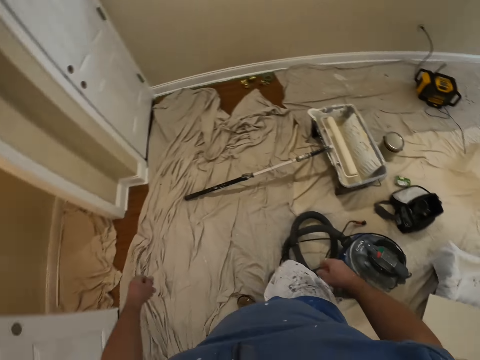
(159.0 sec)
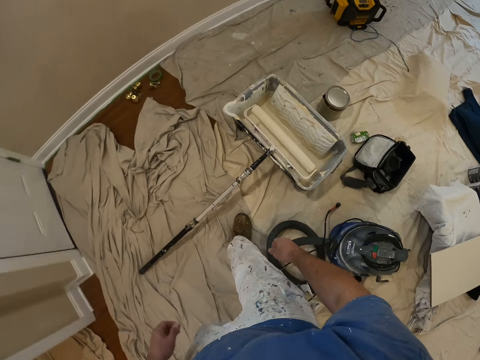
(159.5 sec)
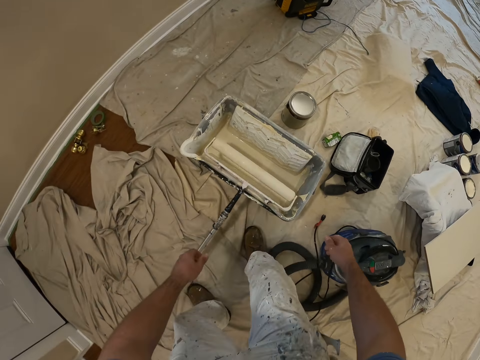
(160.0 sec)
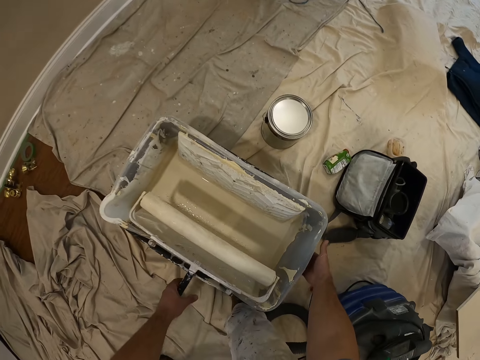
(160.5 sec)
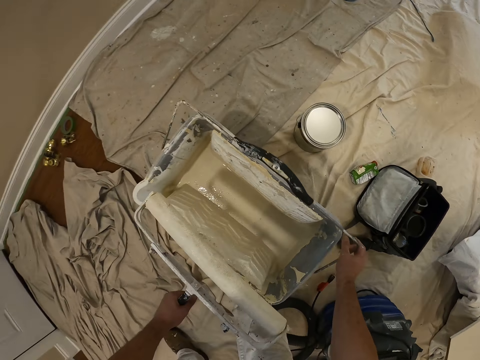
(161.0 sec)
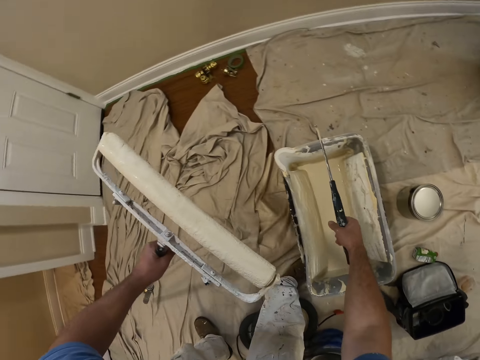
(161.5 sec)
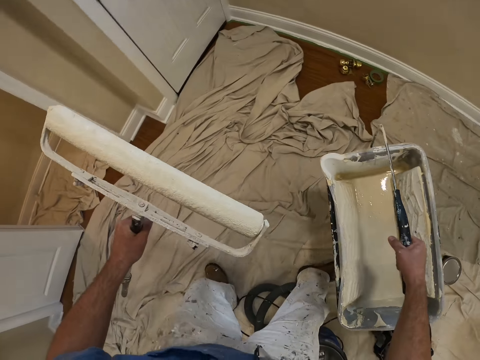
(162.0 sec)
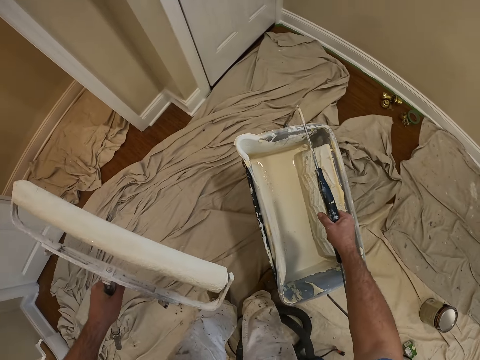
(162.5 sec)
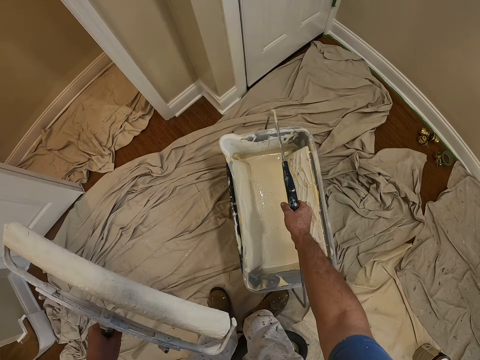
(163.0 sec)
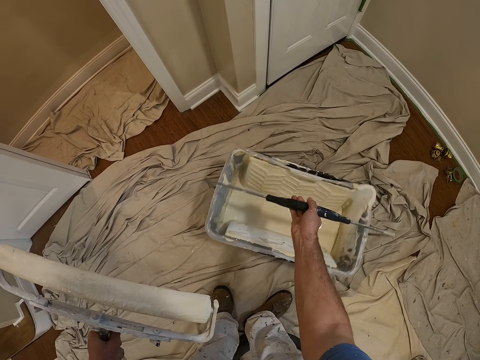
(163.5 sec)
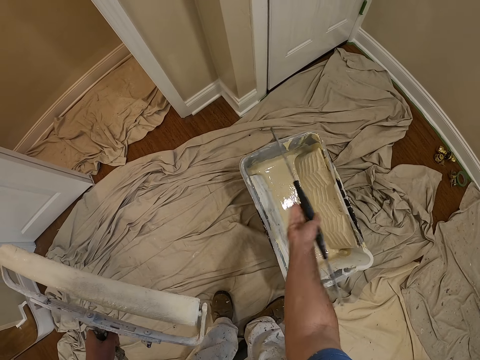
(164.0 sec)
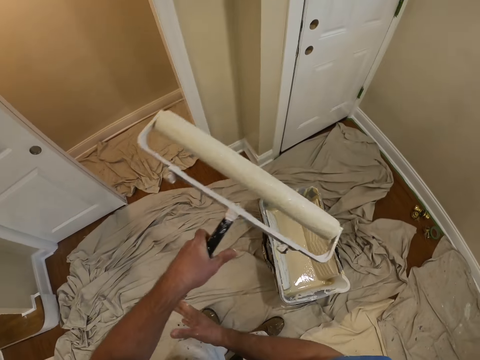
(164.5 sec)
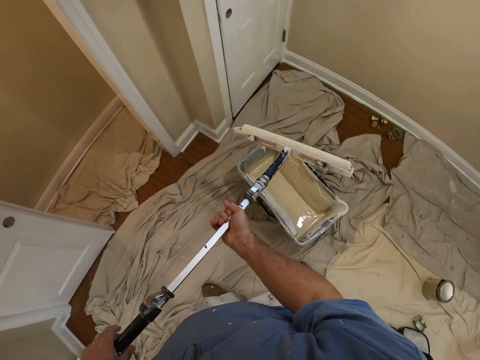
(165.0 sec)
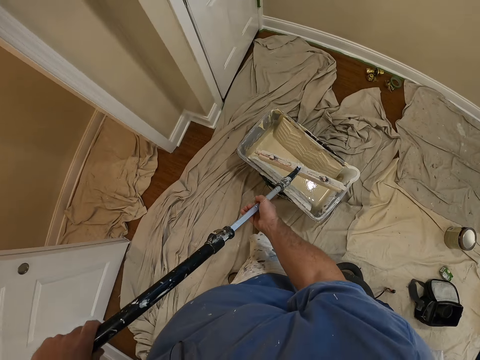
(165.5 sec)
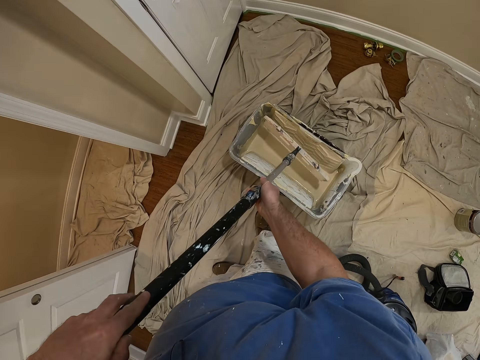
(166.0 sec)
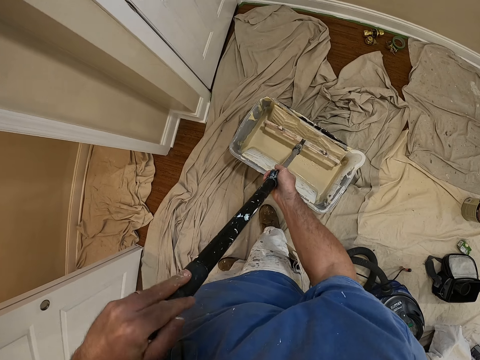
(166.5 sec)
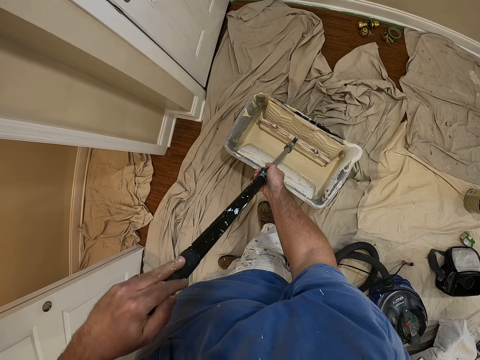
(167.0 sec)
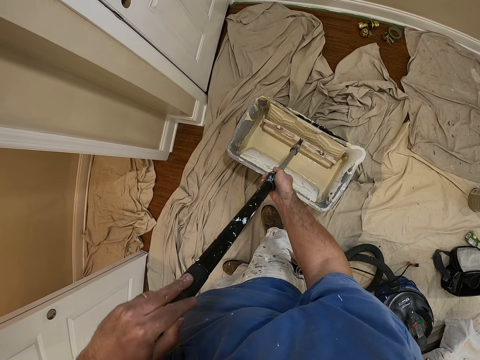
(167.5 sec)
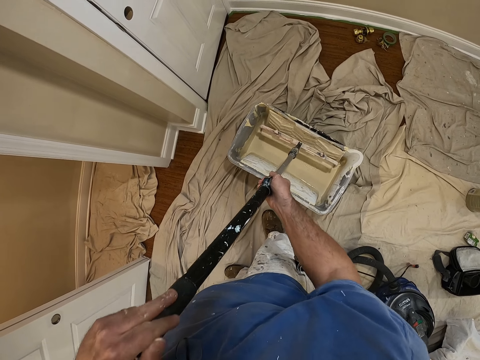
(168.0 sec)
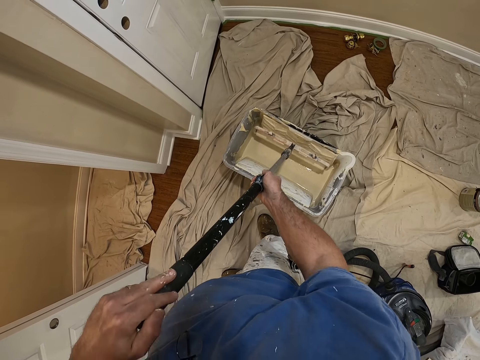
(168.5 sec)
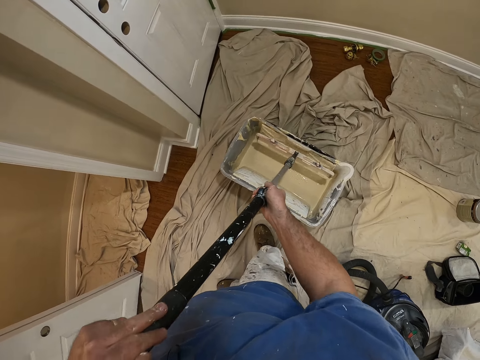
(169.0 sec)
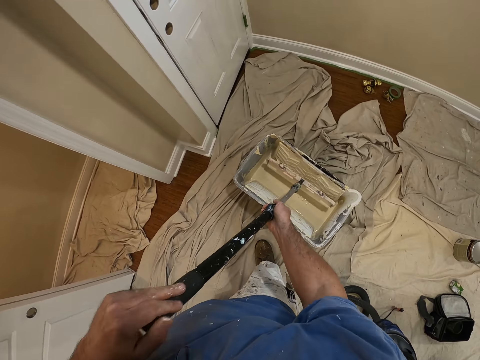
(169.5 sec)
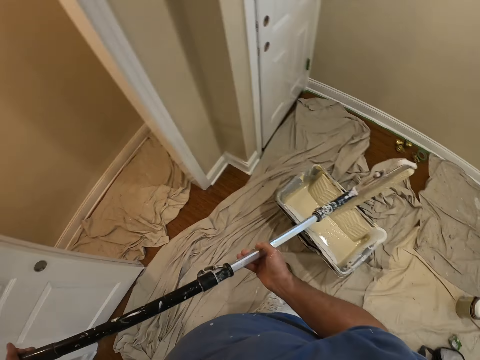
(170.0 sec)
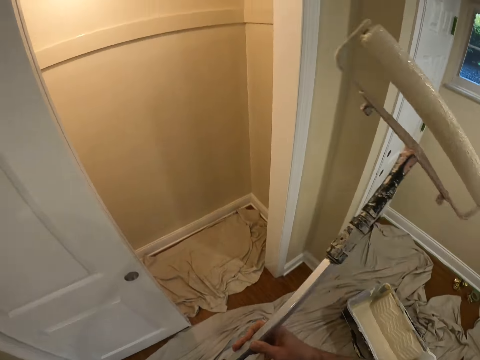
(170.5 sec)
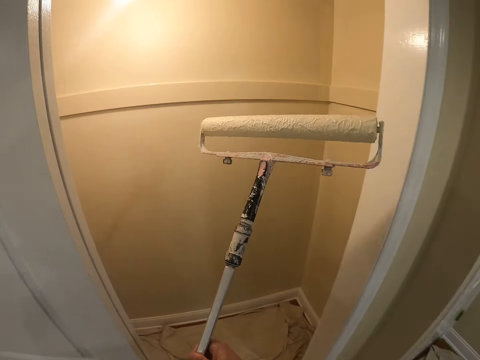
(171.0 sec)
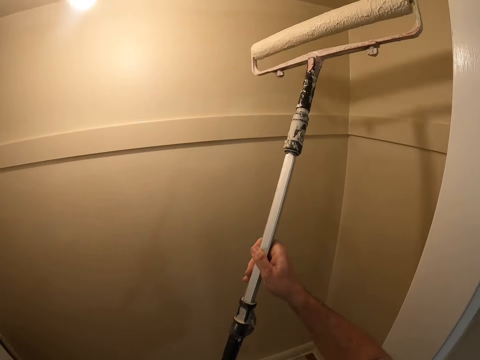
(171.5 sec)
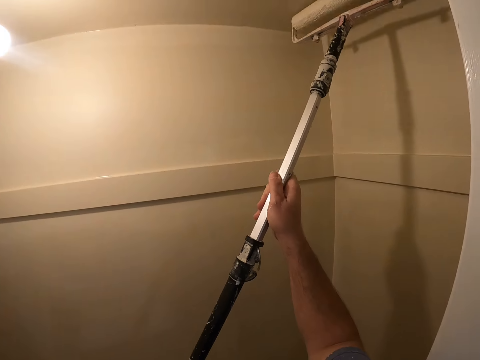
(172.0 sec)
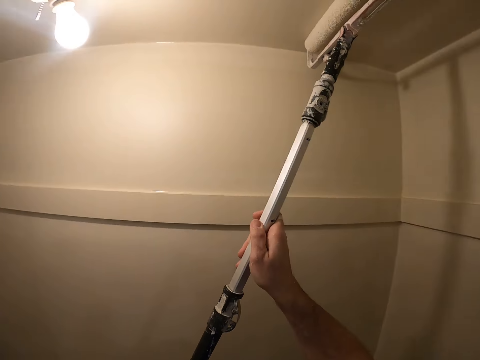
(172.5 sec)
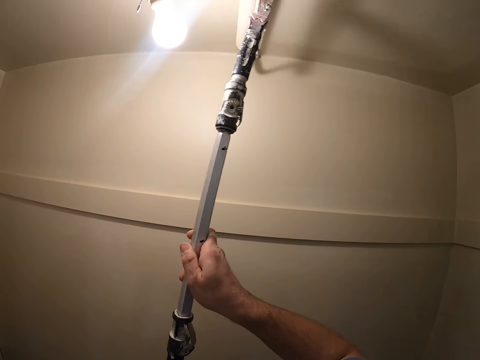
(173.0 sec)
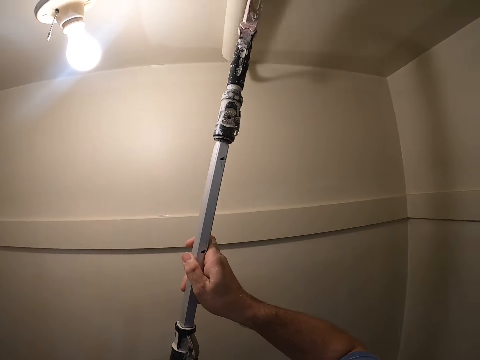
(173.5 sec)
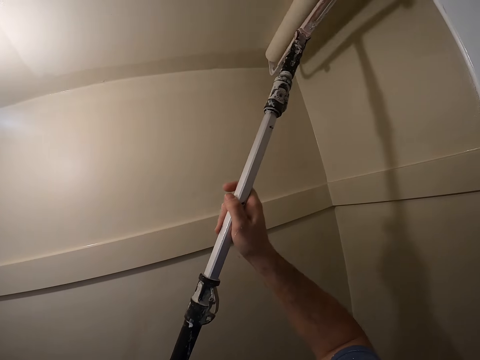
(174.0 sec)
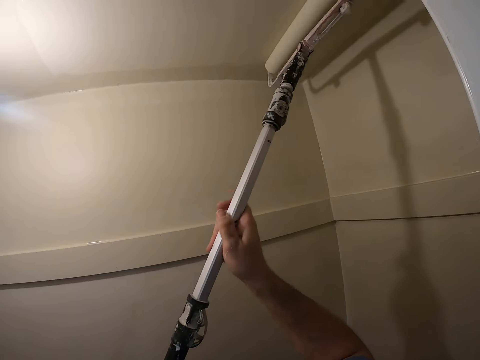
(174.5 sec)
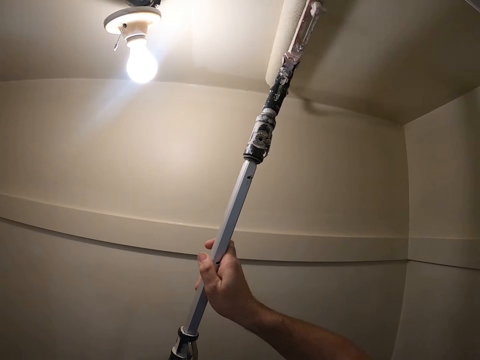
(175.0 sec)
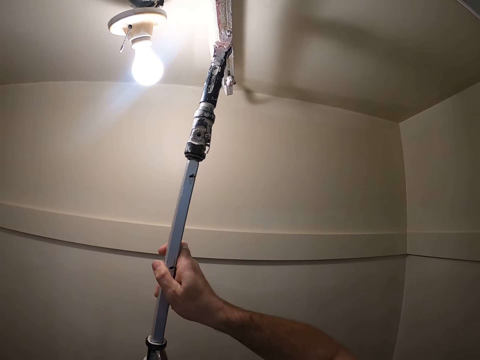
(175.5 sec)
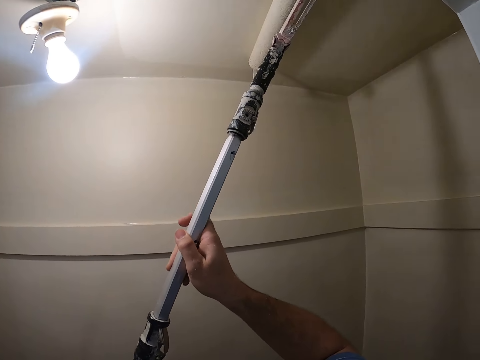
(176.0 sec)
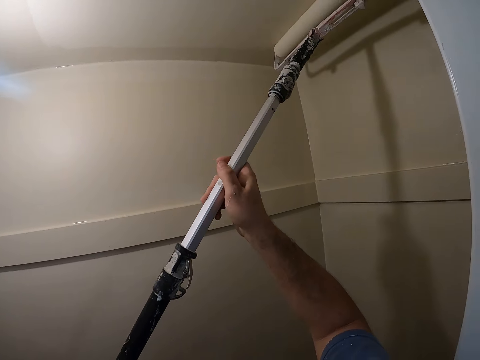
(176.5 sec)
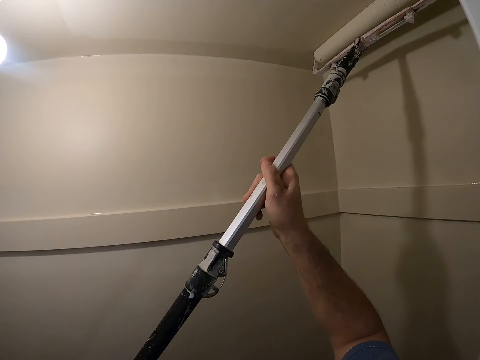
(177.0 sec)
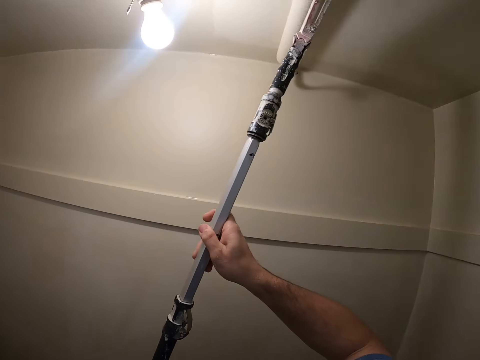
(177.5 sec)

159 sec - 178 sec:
The camera wearer picks up the roller paint brush or paint roller from the floor. They pick up a paint bucket and drop the paint bucket on the ground. They dip the paint roller into the paint bucket. They paint the wall with the paint roller.

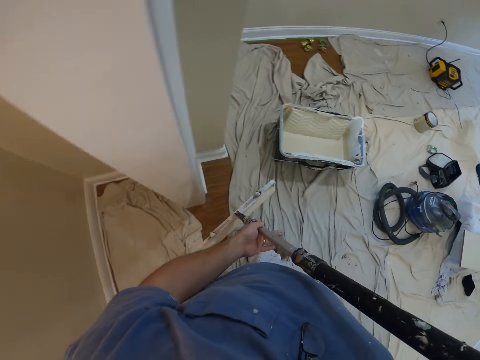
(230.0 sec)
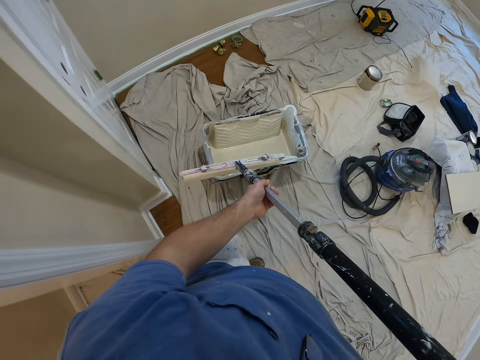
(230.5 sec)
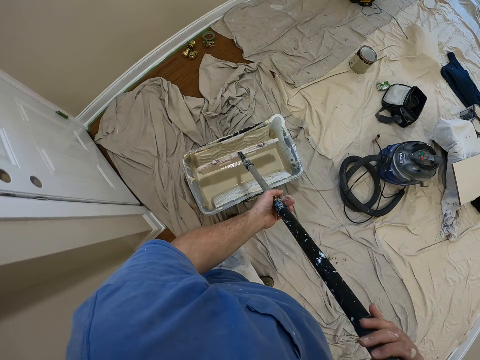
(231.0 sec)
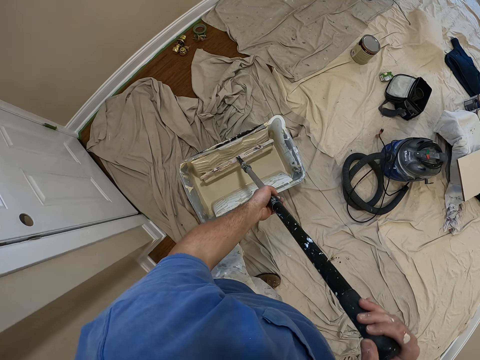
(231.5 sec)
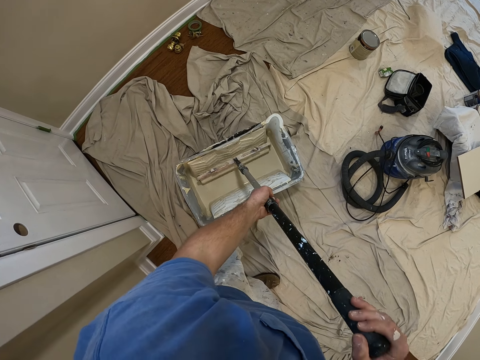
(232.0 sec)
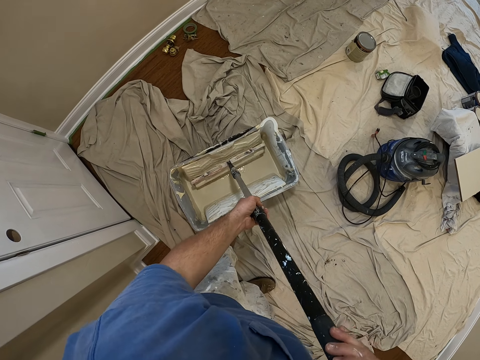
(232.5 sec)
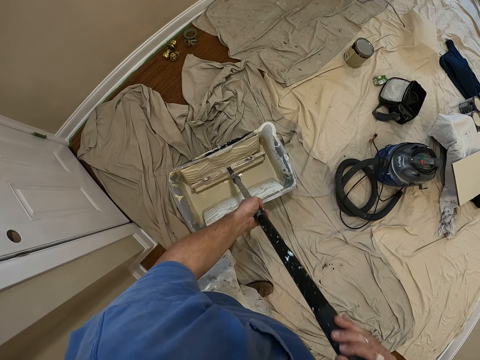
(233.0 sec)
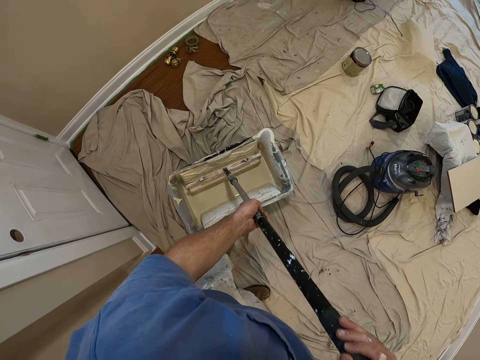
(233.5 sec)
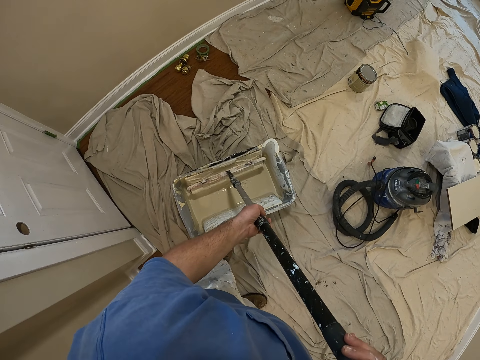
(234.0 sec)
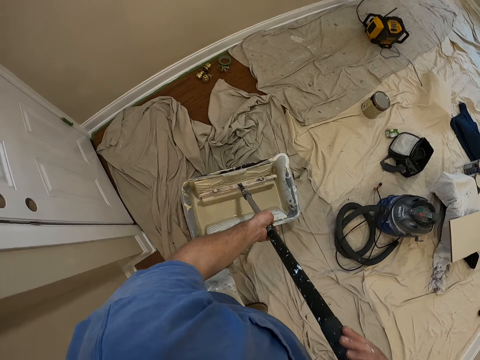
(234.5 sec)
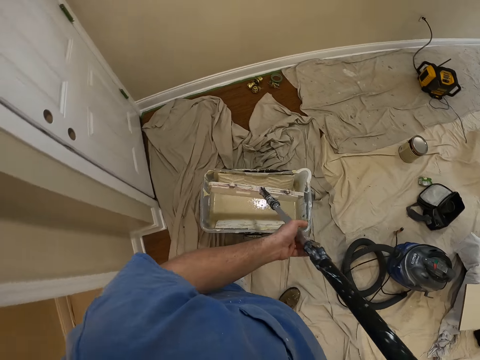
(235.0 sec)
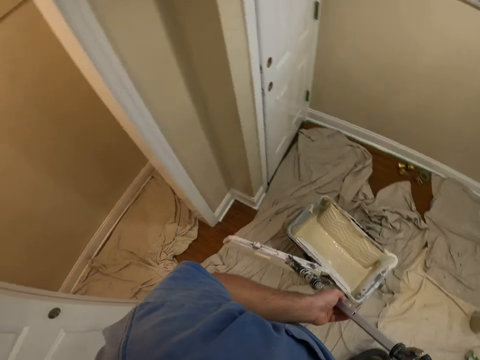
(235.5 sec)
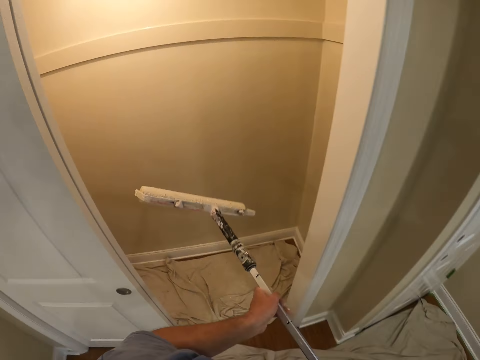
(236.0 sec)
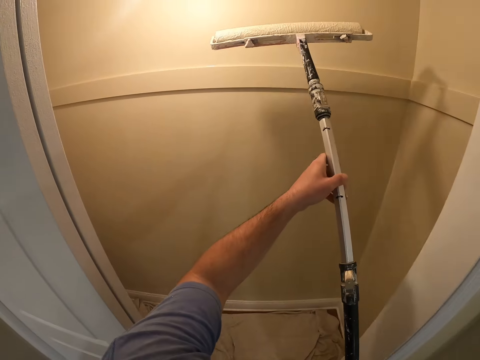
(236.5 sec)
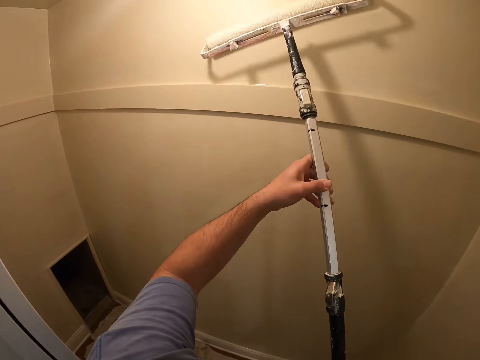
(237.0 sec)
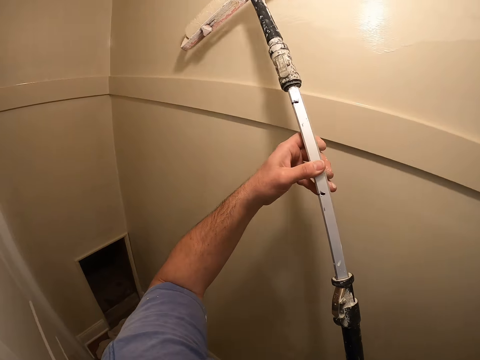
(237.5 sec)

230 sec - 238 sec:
The camera wearer dips the paint roller into a paint bucket. They paint the wall with the paint roller.
